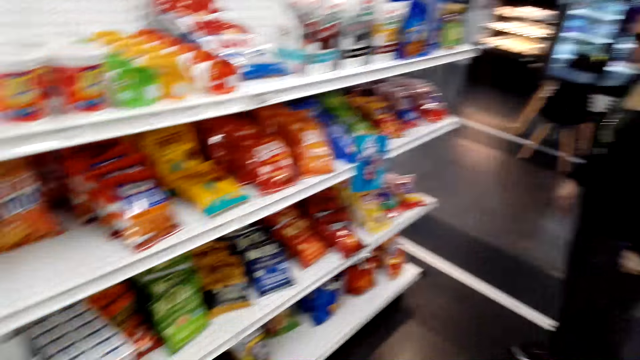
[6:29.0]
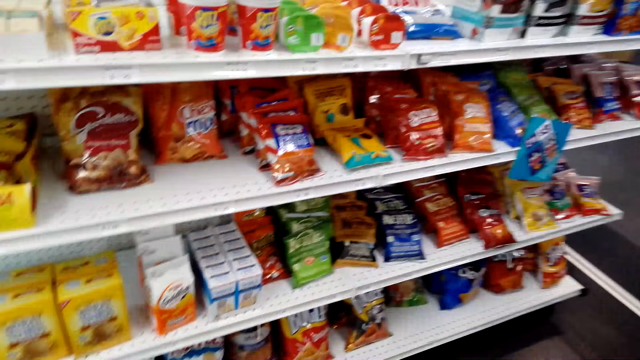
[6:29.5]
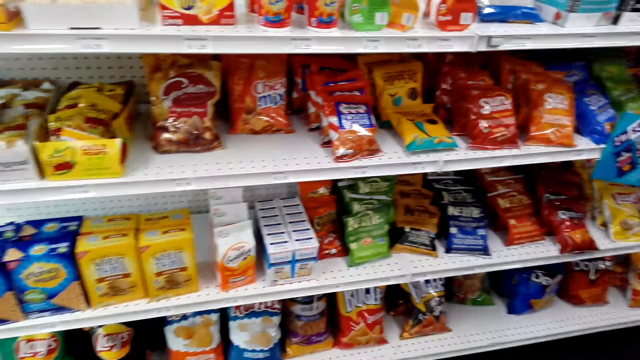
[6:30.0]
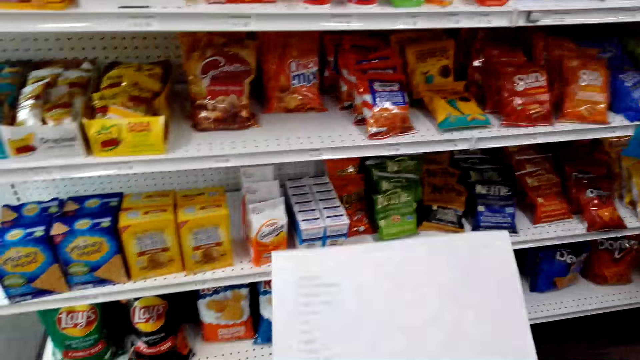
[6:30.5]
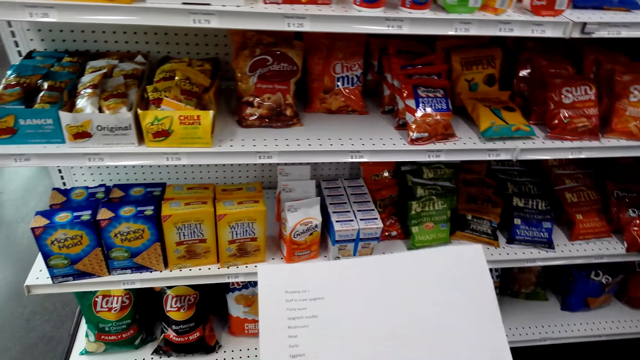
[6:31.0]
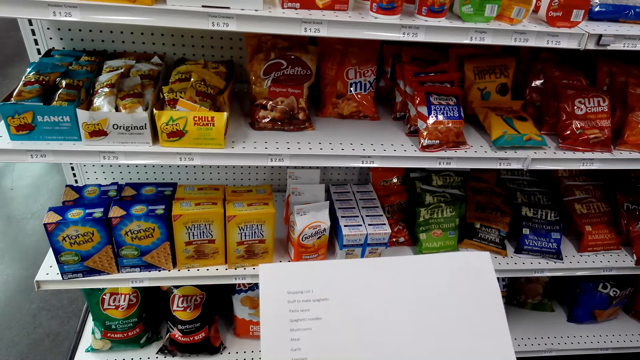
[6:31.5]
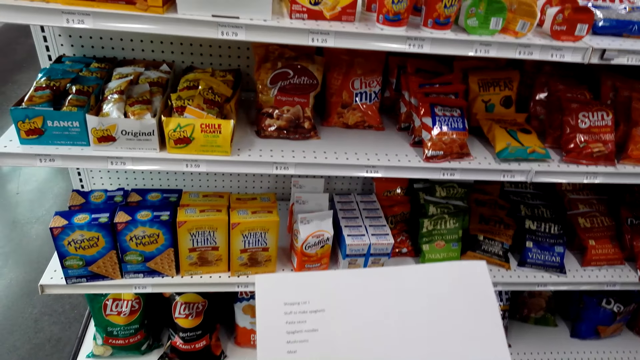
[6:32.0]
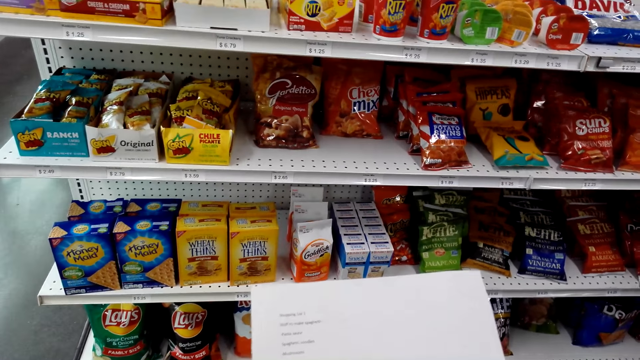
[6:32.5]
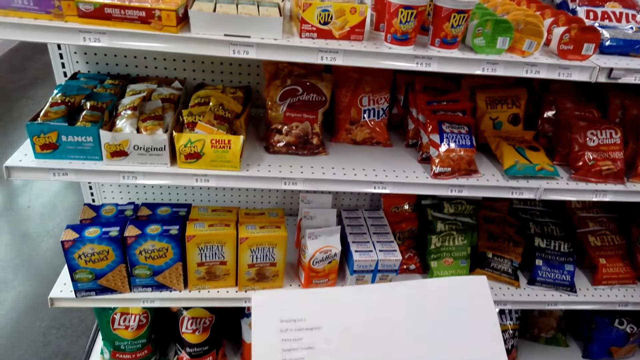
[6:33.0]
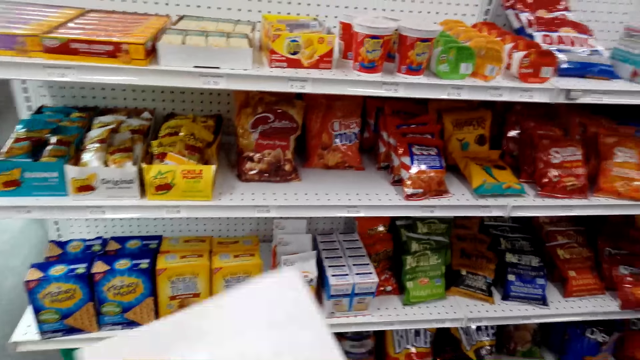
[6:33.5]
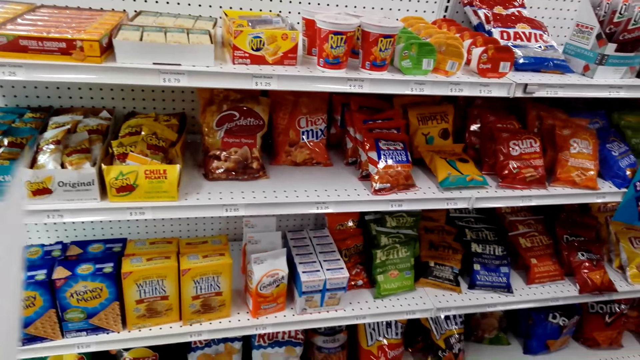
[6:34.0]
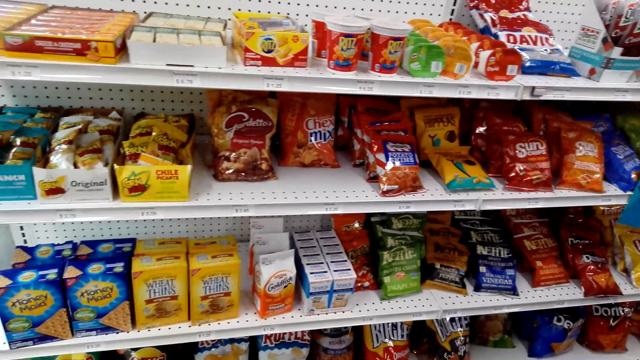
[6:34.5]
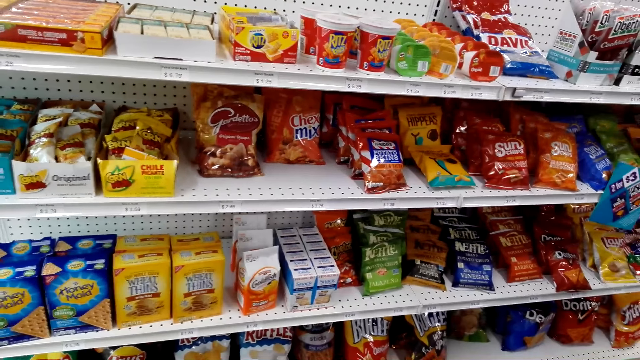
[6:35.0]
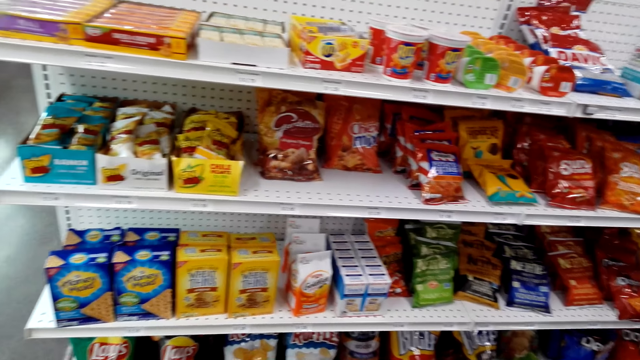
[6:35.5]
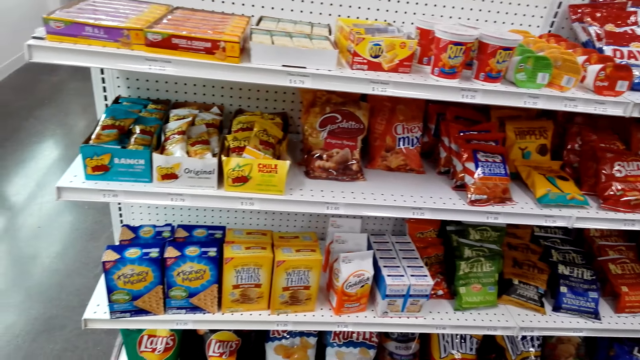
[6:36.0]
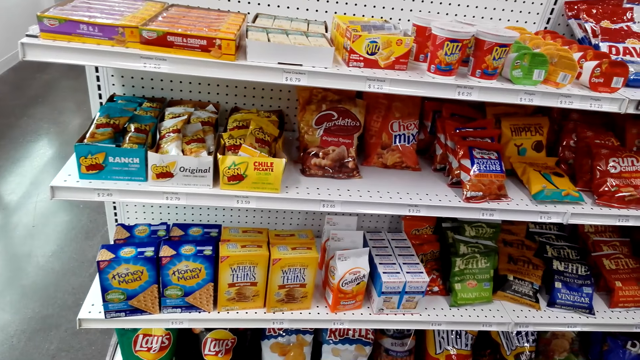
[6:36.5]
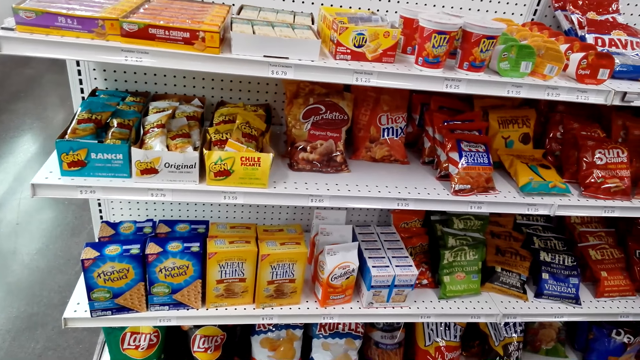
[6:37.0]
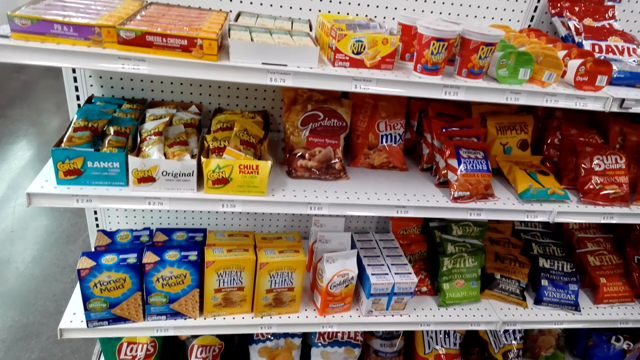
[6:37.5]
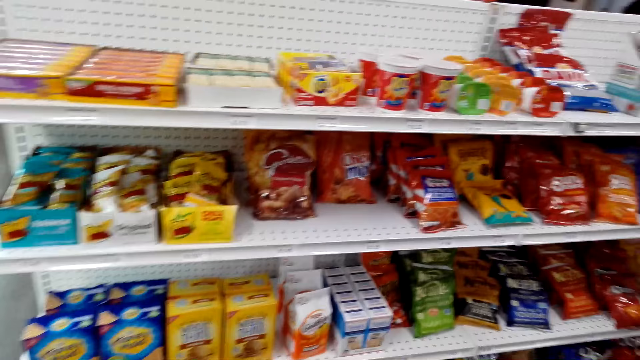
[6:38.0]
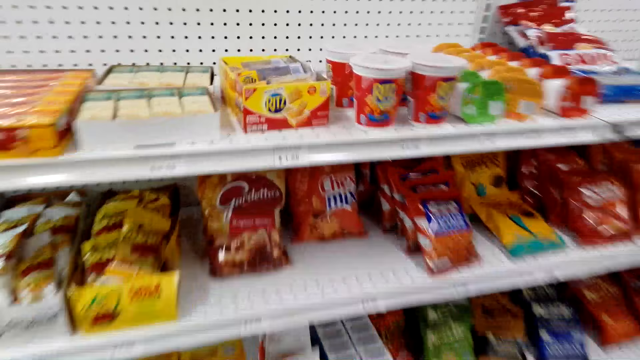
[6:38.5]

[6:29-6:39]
The camera wearer looks around. They stare at the list. They look around.

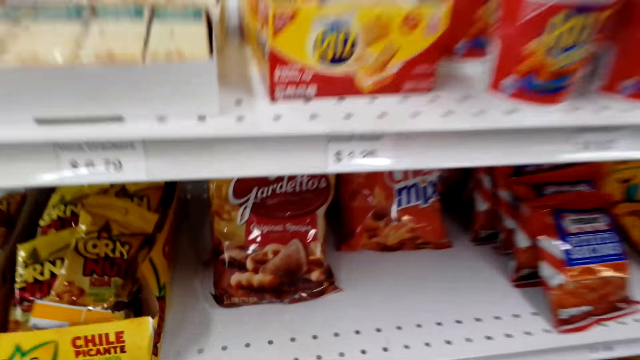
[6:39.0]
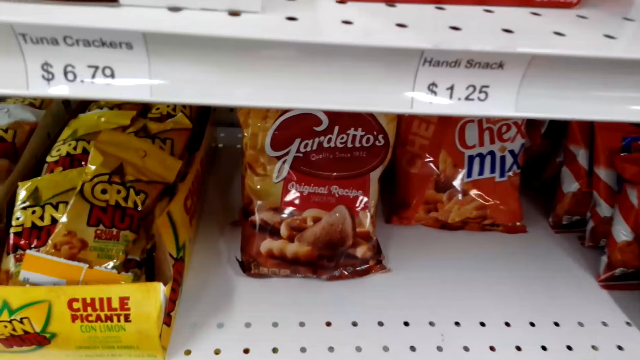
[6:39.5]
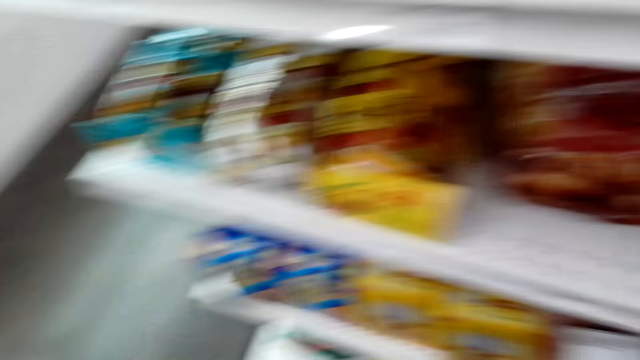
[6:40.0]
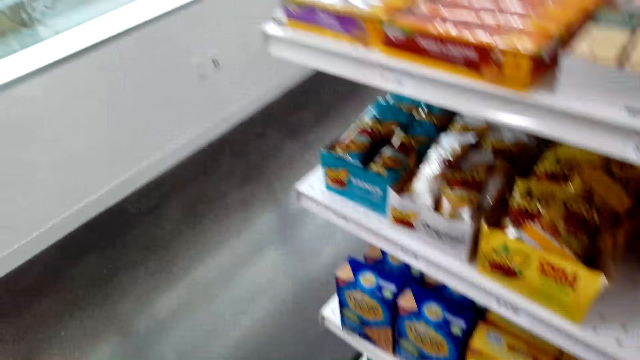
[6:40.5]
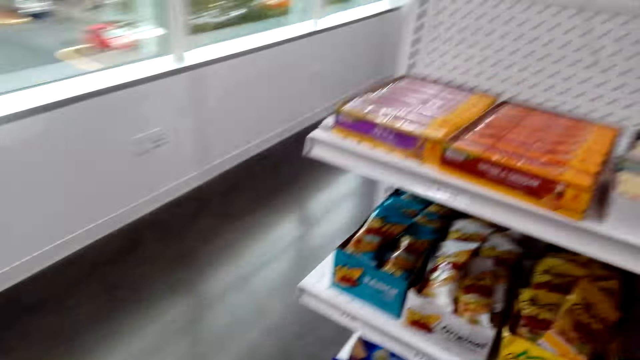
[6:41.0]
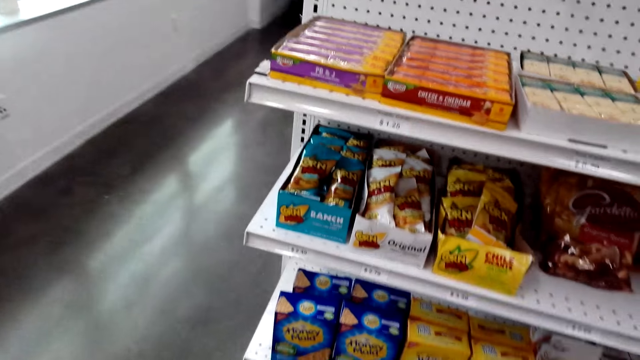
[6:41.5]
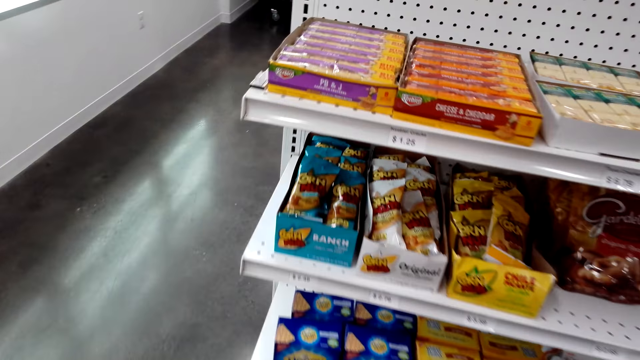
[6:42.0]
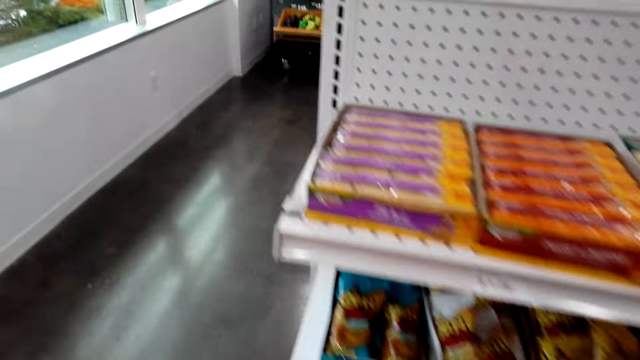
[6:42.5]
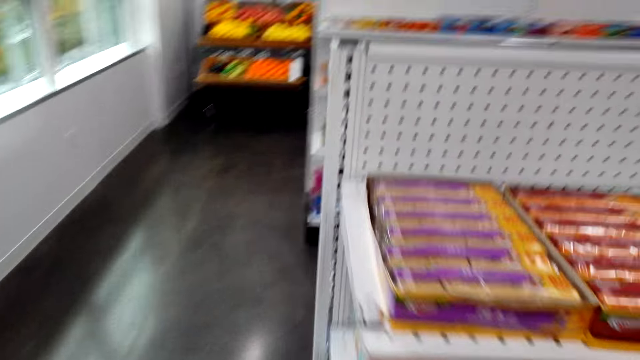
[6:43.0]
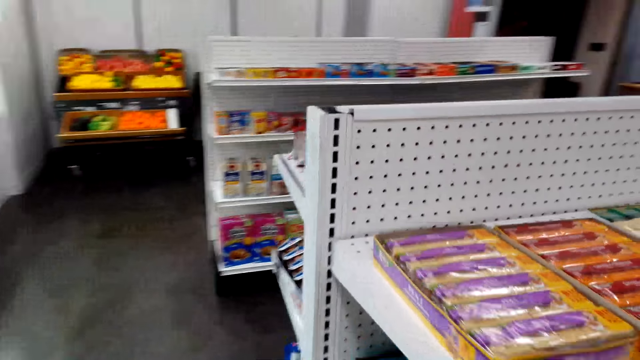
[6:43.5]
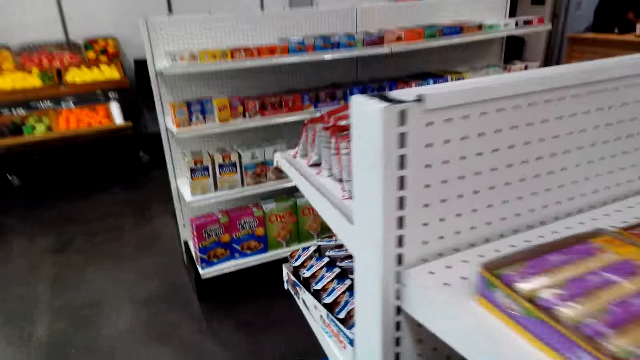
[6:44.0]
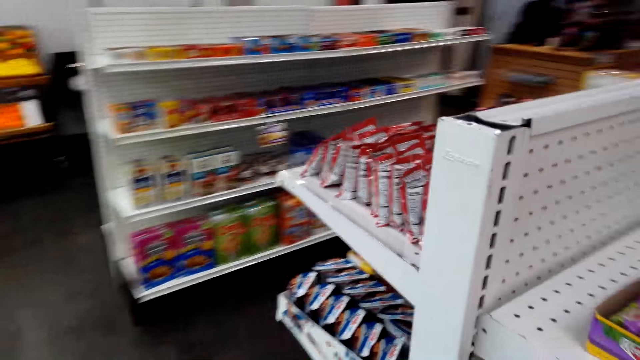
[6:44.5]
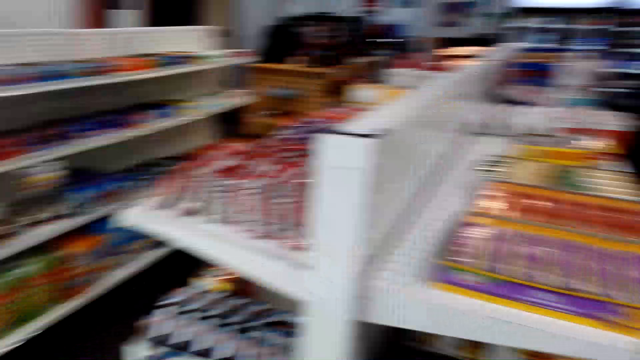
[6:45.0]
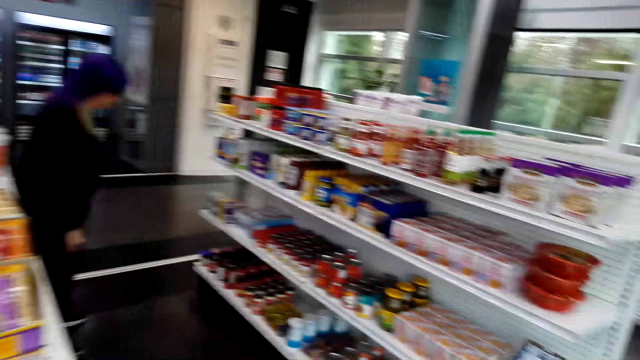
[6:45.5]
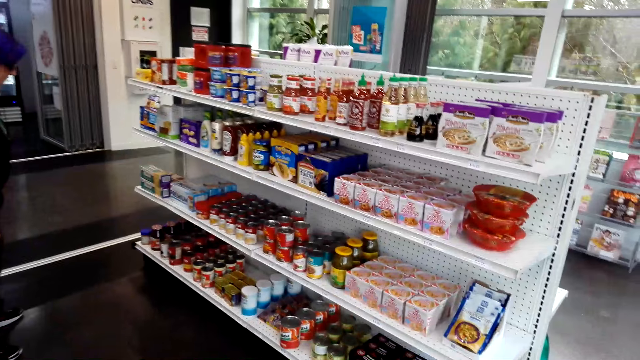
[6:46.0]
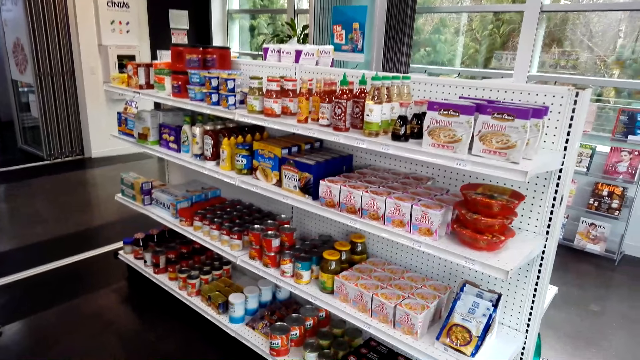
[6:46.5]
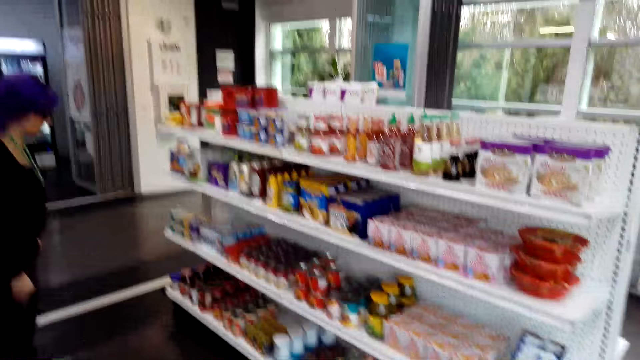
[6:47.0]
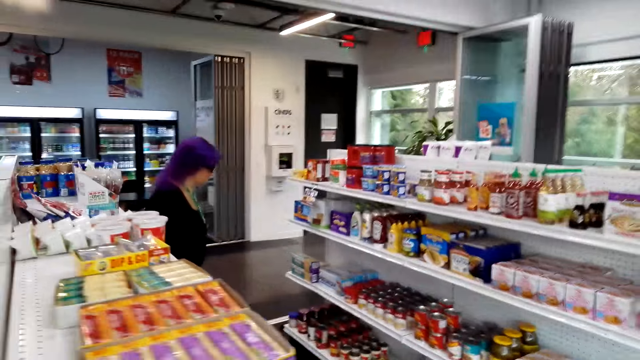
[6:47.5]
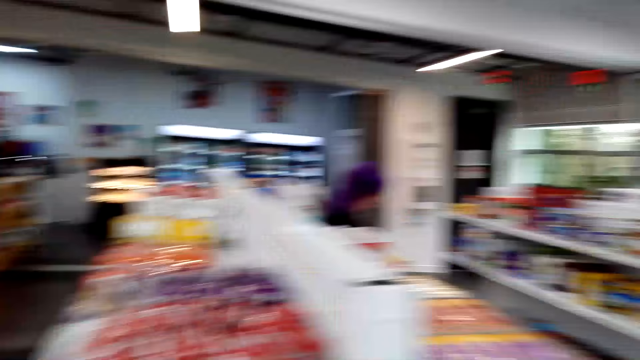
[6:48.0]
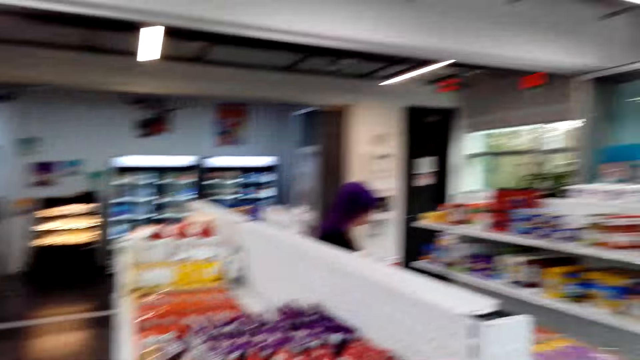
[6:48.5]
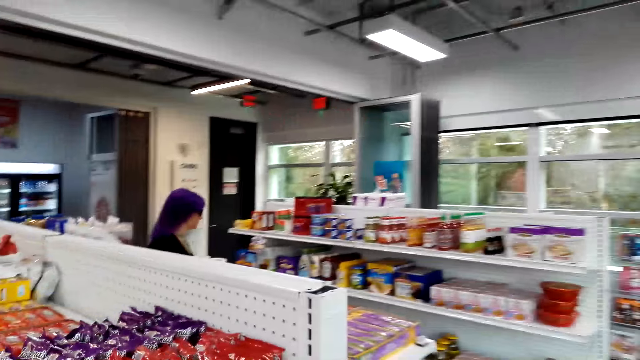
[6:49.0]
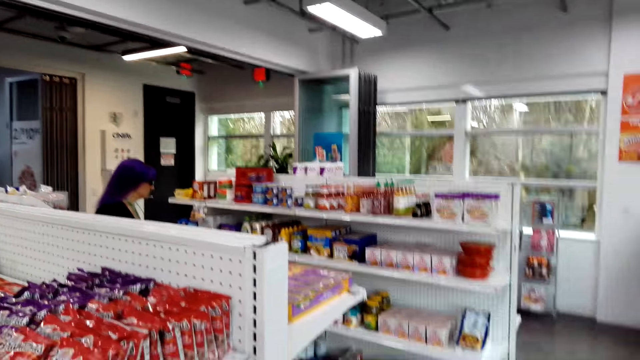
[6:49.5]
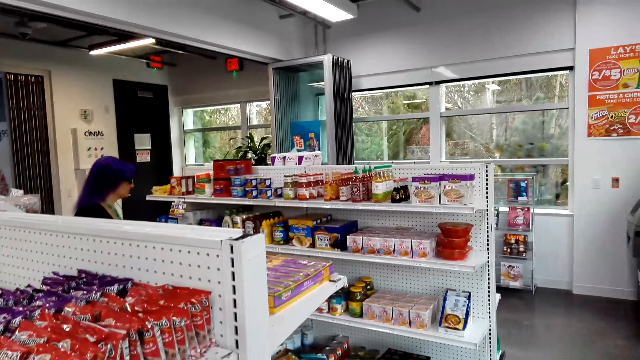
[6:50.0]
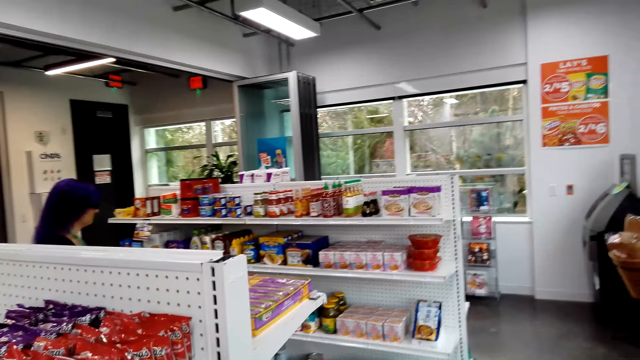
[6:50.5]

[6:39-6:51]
The camera wearer looks around. They turn around. They stare around the supermarket.
